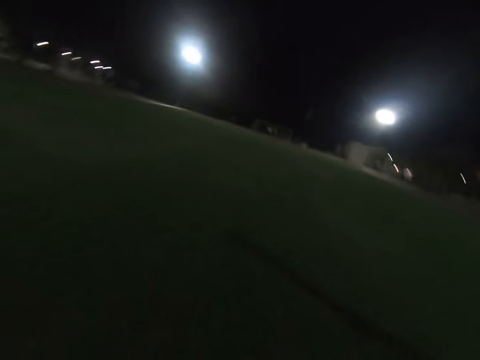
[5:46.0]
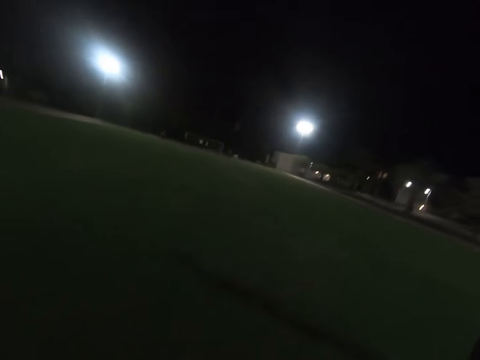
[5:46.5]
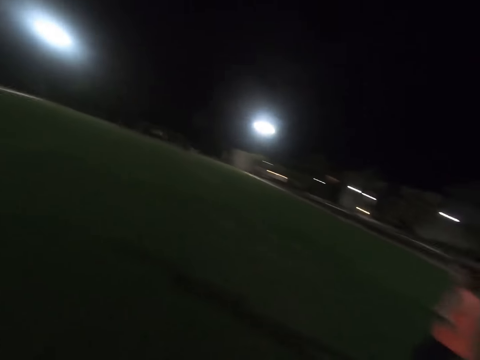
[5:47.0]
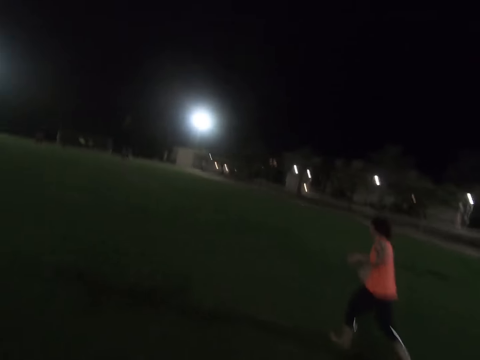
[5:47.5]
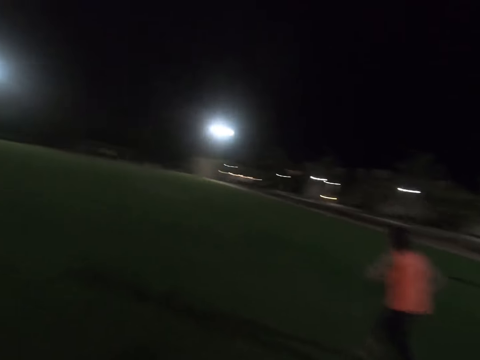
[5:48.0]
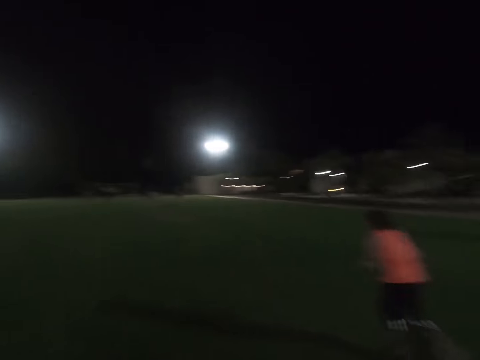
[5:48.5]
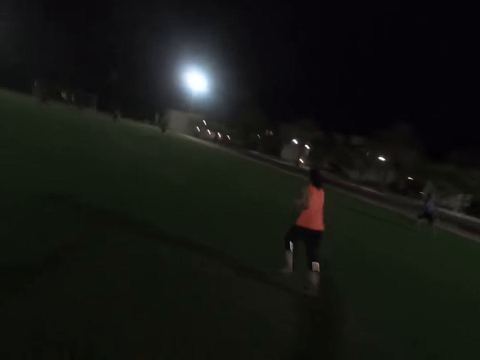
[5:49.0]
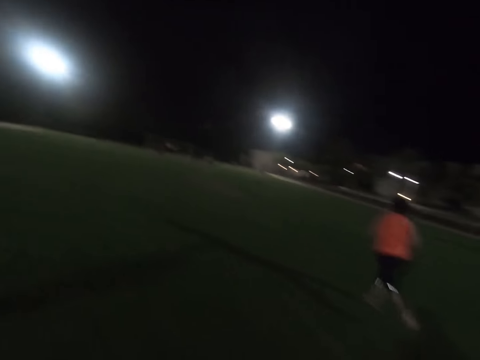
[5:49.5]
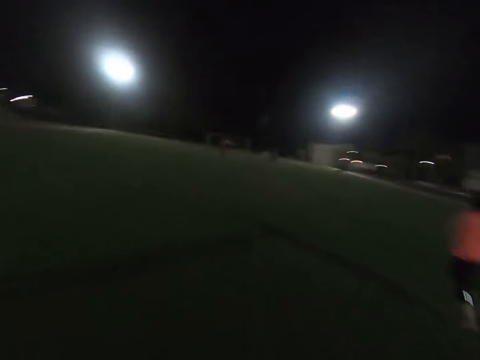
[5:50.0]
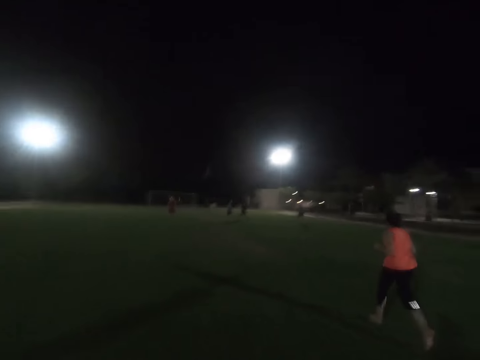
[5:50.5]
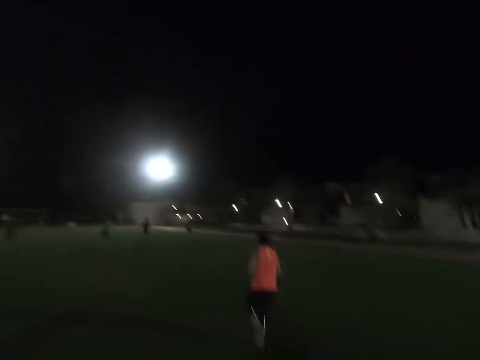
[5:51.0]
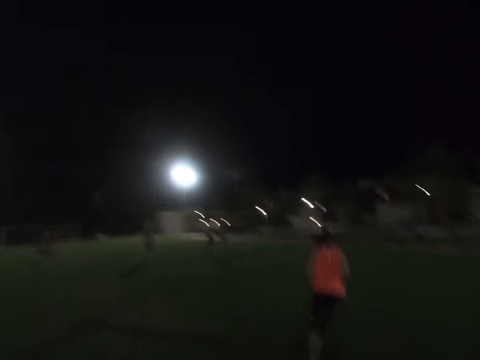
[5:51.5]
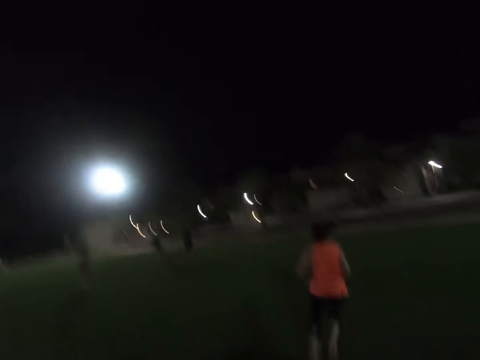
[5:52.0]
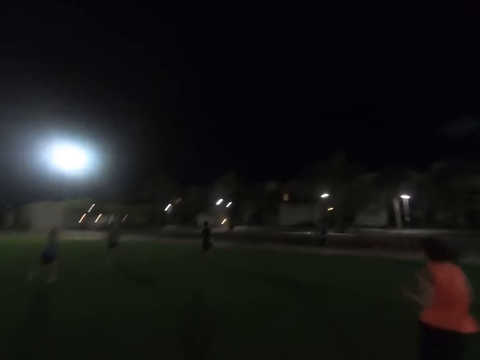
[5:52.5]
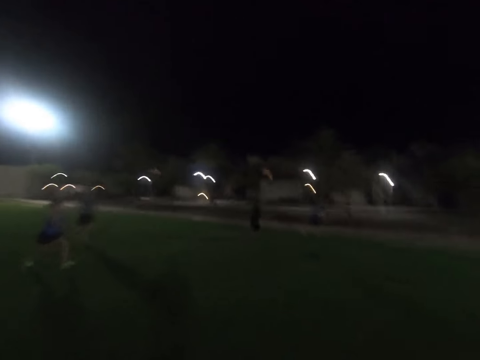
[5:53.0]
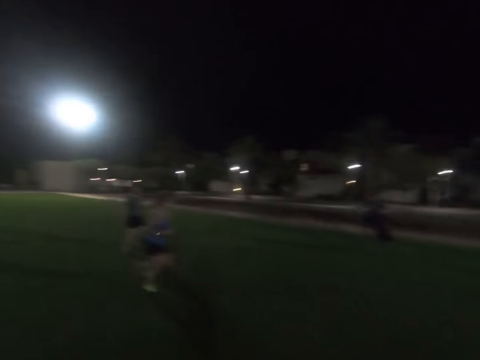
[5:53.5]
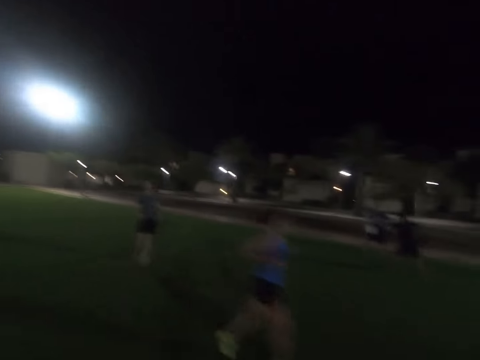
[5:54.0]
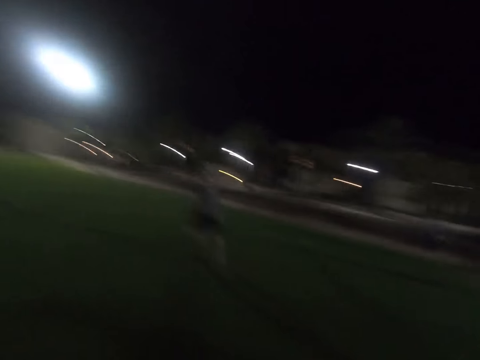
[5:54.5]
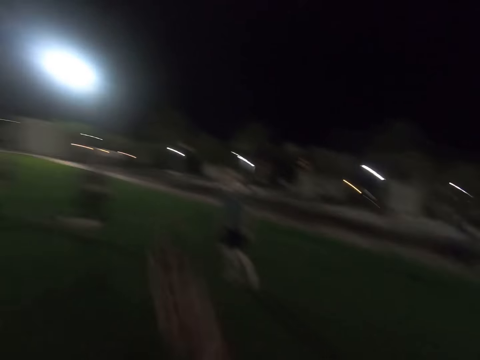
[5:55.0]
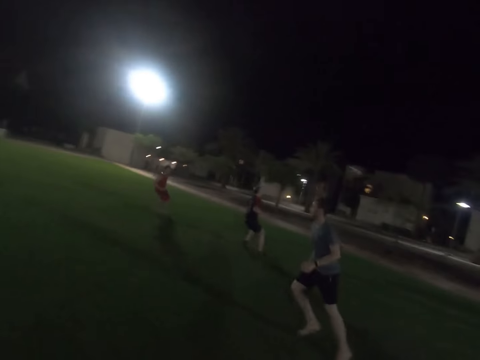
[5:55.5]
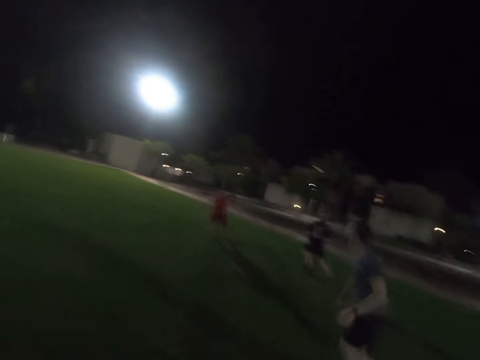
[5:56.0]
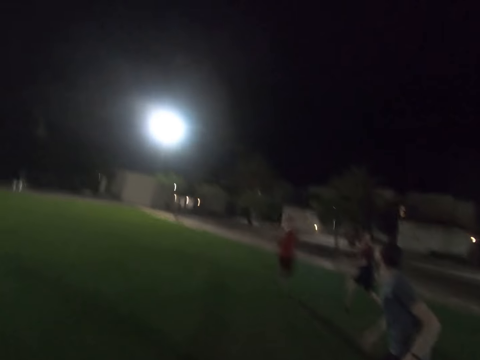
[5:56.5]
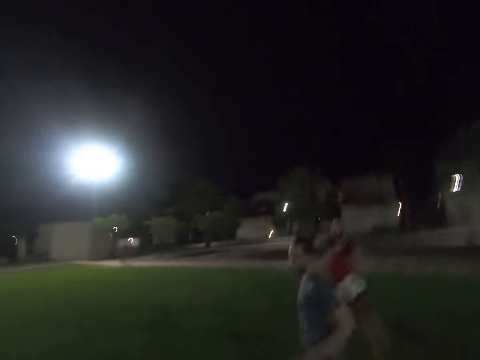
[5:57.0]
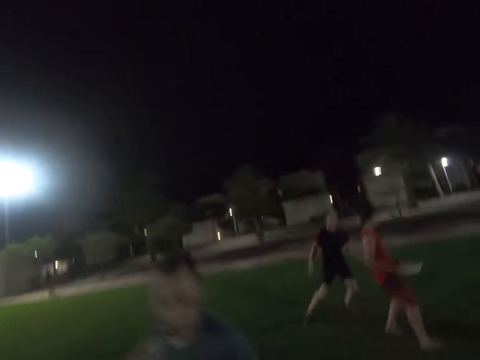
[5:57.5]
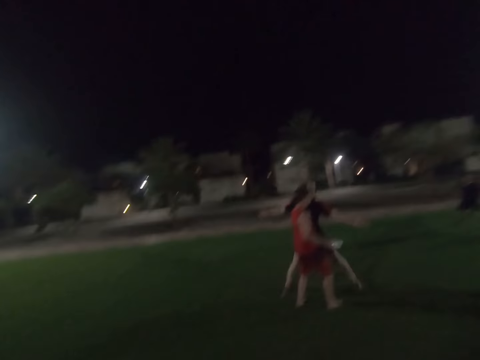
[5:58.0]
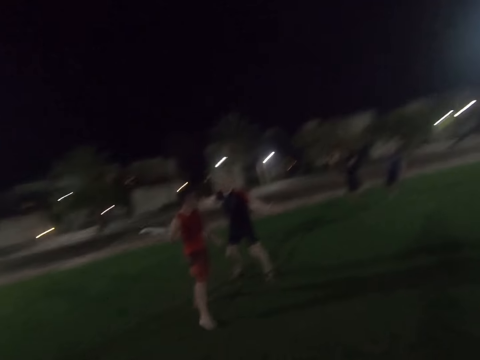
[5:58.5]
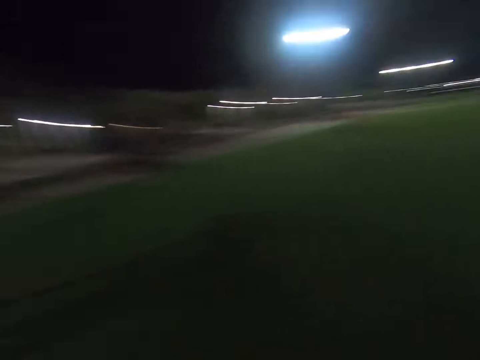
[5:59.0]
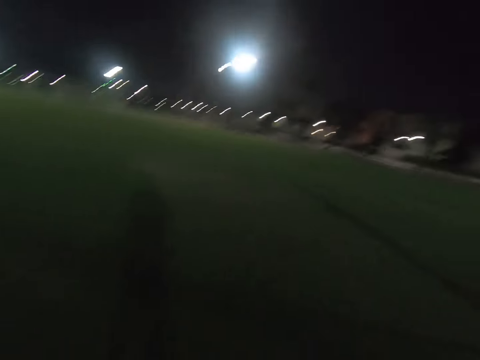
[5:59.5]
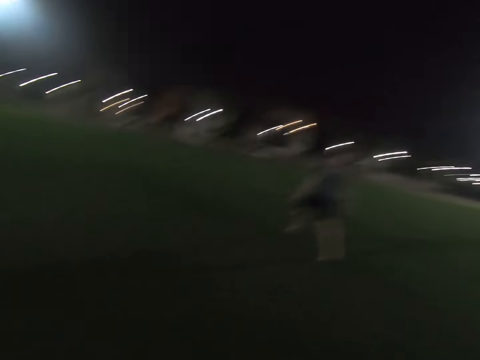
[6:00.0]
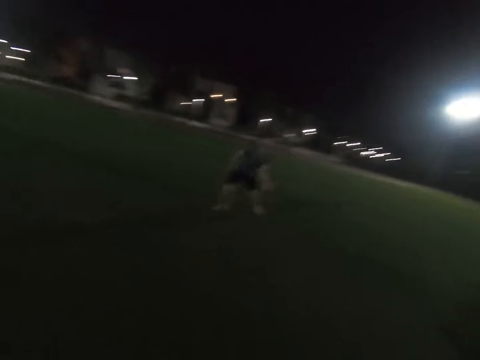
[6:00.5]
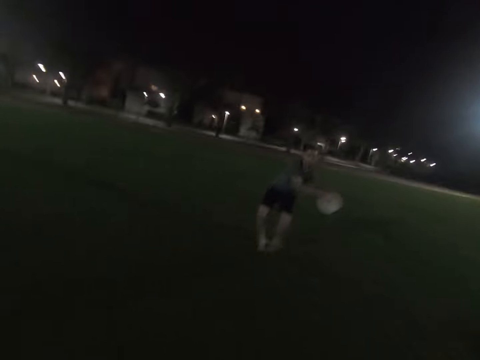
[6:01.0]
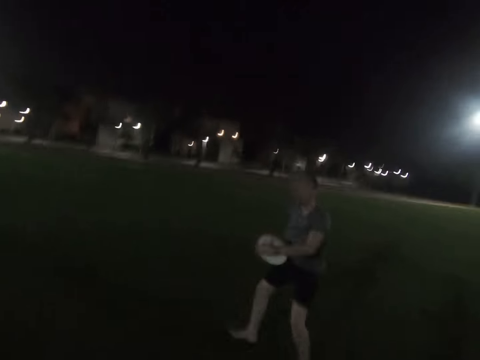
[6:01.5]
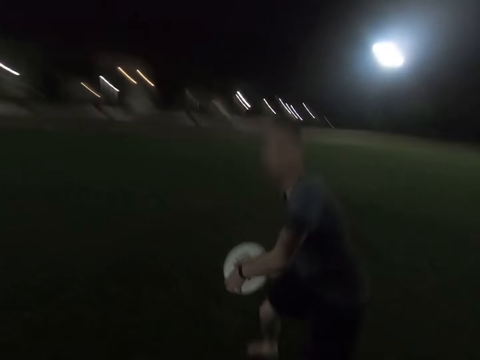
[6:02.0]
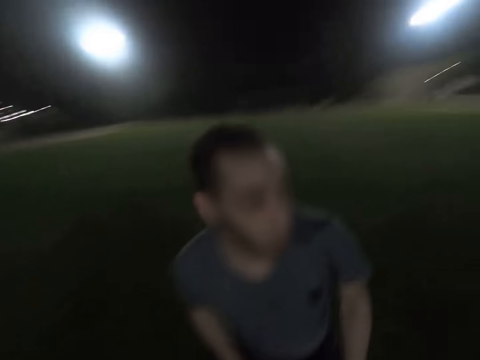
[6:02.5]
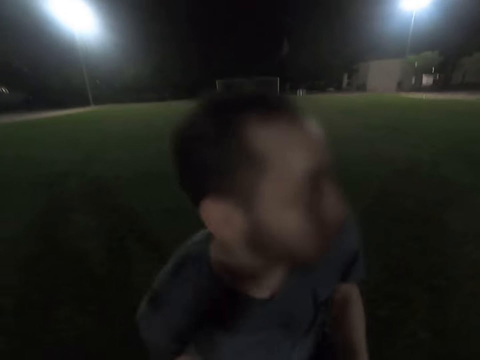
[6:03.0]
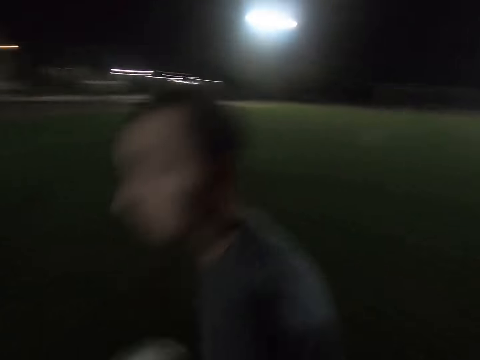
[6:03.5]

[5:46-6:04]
A woman runs across the field. A lady runs around the field. The camera wearer raises the hand. A man runs around the field. Another man walks around the field. Another man catches the frisbee. Another man holds the frisbee disc. The first man catches the frisbee disc.

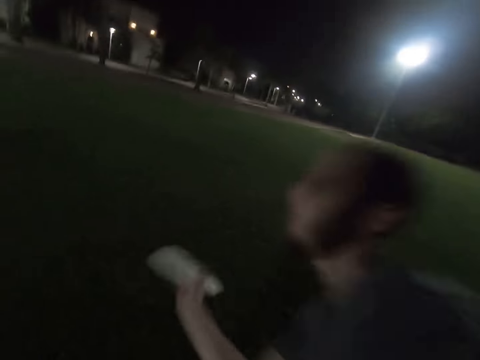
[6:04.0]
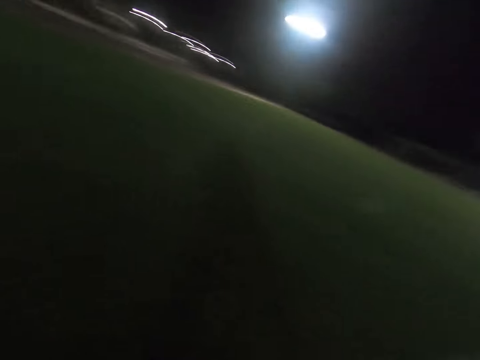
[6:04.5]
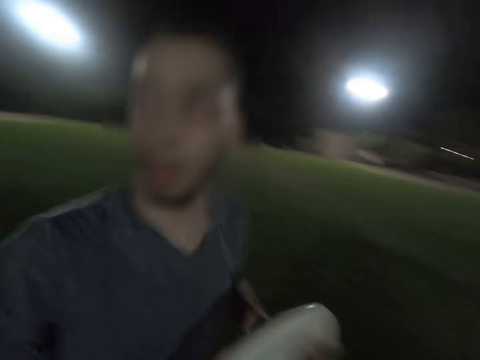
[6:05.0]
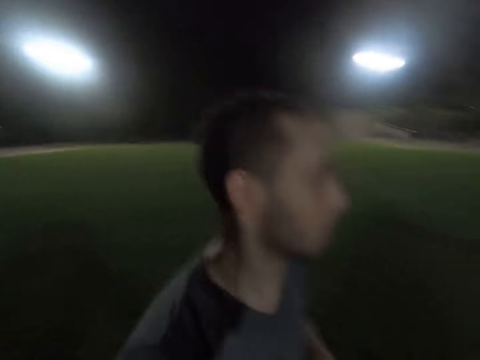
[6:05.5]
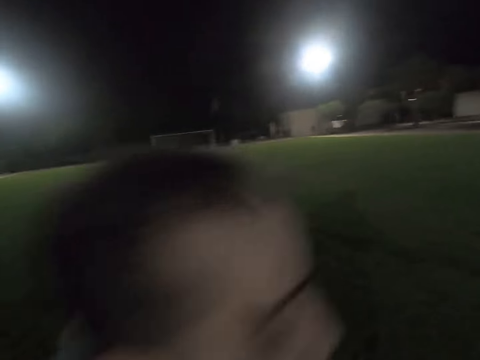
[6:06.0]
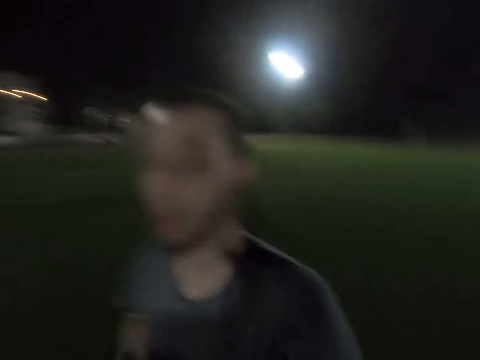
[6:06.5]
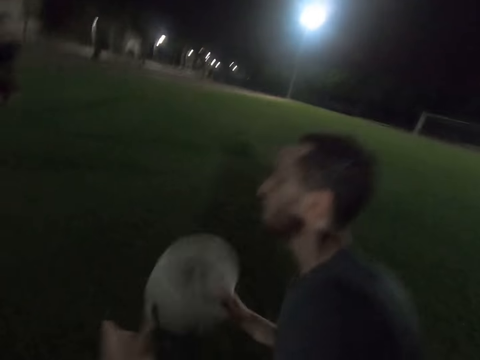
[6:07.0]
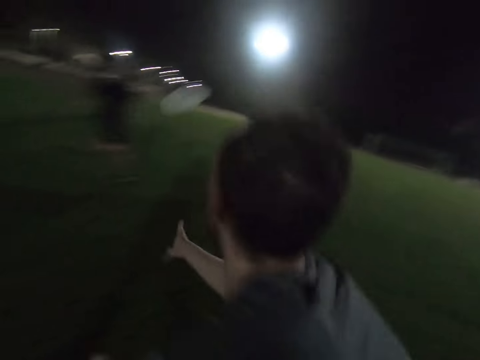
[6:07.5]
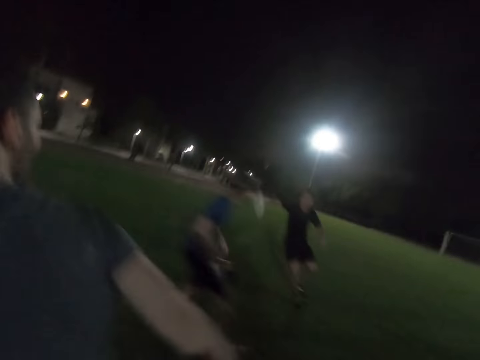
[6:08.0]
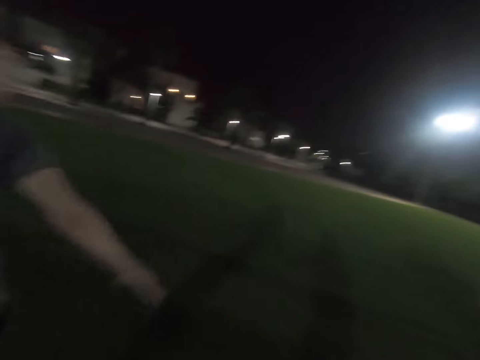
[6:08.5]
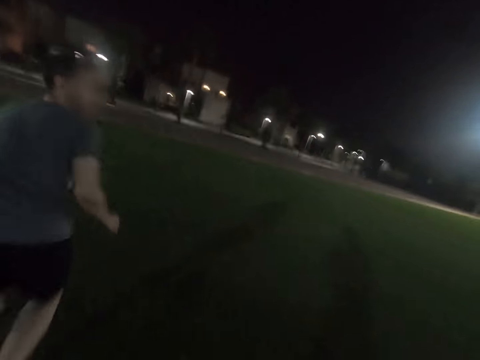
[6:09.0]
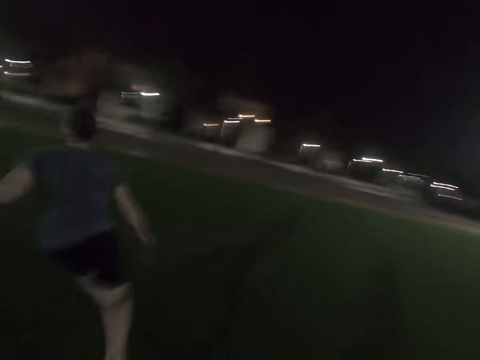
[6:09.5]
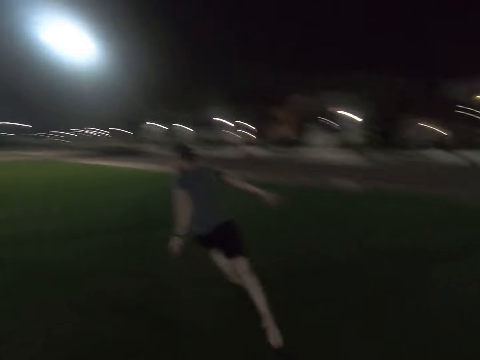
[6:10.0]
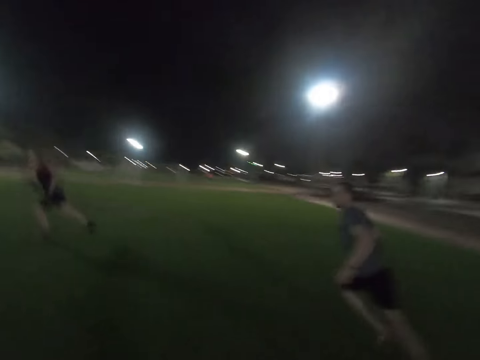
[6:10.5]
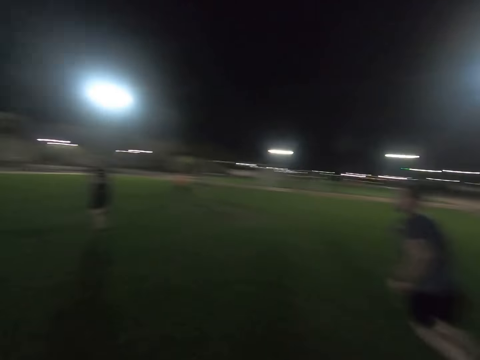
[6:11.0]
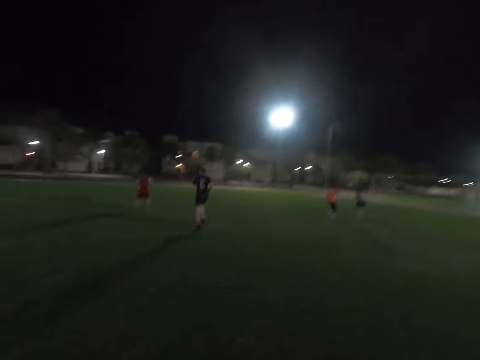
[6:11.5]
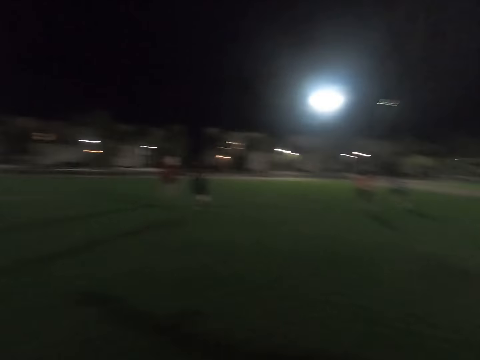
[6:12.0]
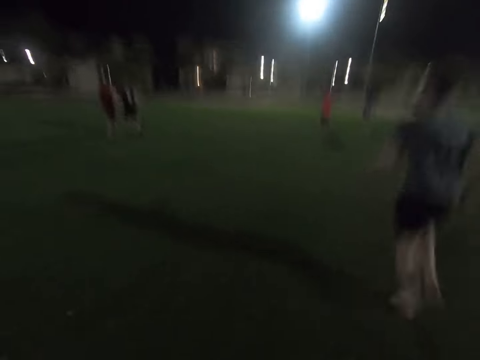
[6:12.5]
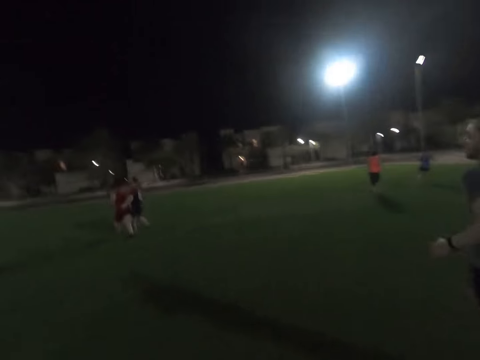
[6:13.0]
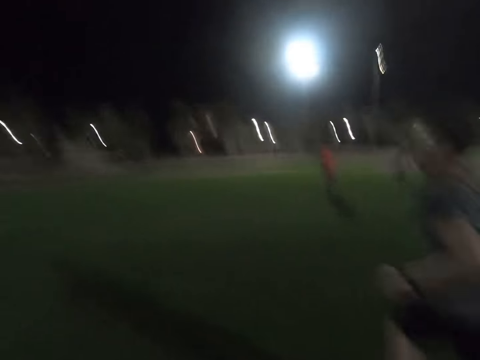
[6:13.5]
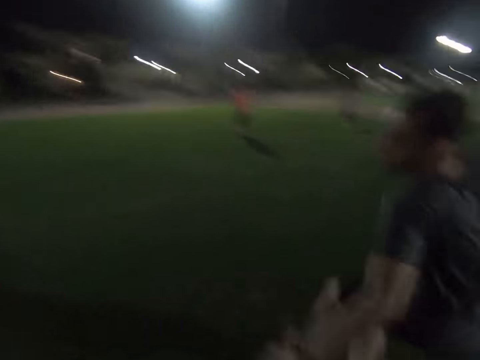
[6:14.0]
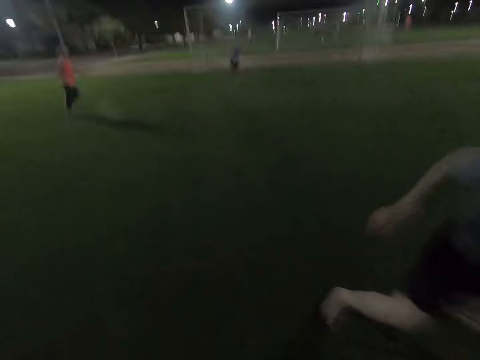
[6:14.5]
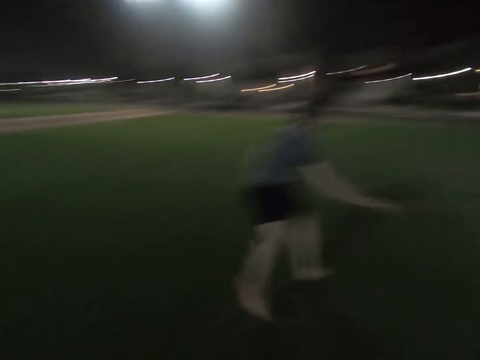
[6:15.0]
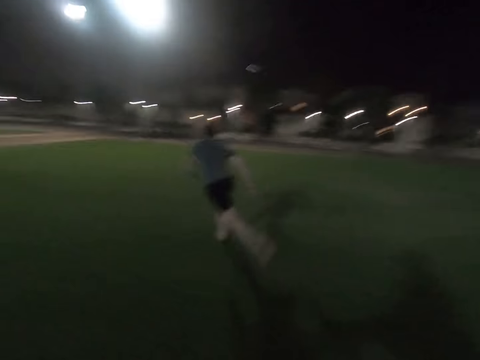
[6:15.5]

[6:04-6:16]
A man throws the frisbee disc and runs around the field. Another man runs around the field. Another man runs around the field. The first man runs around the field.
